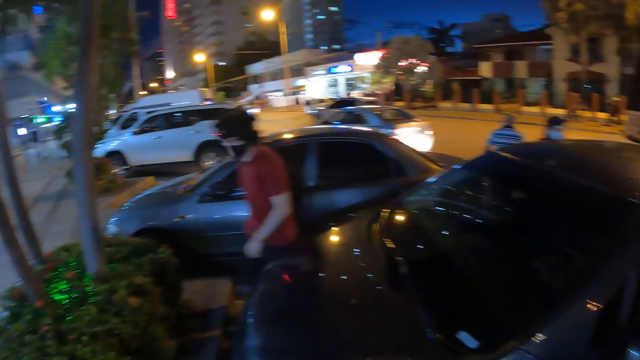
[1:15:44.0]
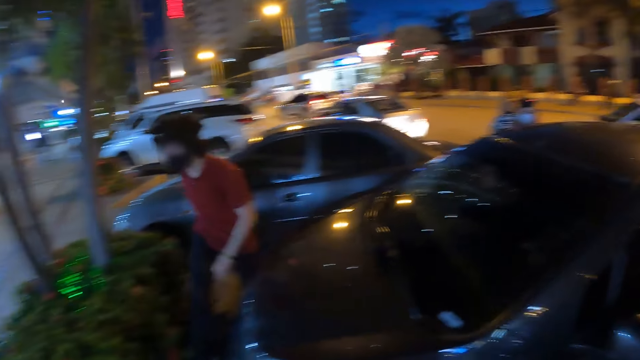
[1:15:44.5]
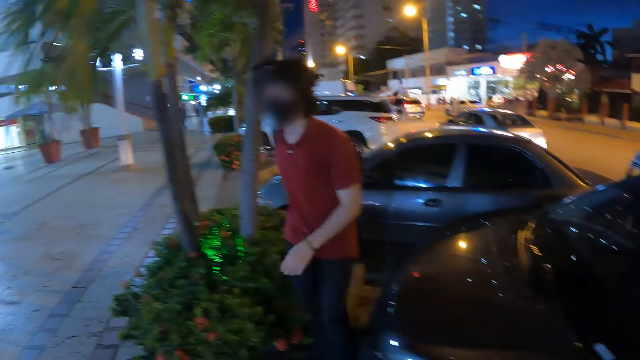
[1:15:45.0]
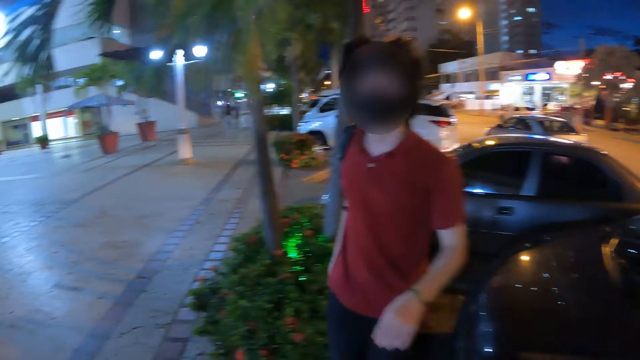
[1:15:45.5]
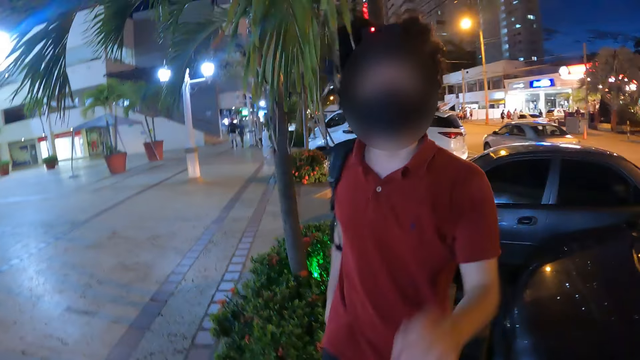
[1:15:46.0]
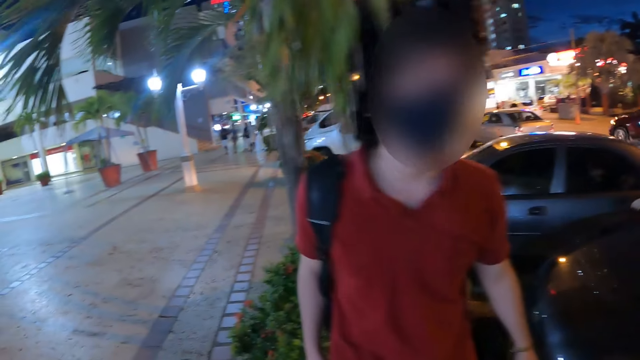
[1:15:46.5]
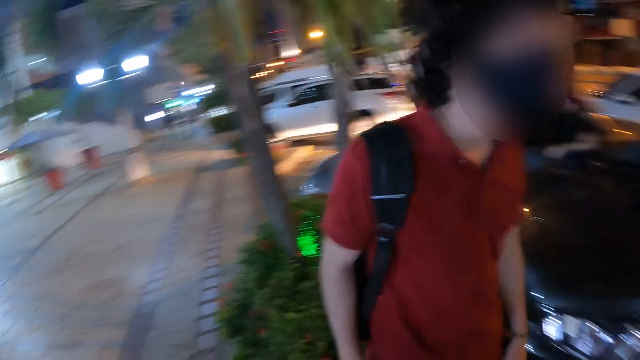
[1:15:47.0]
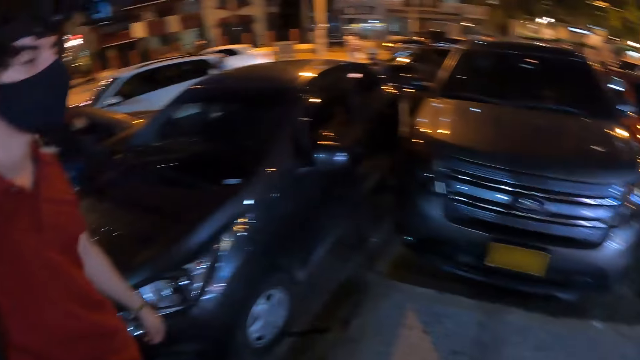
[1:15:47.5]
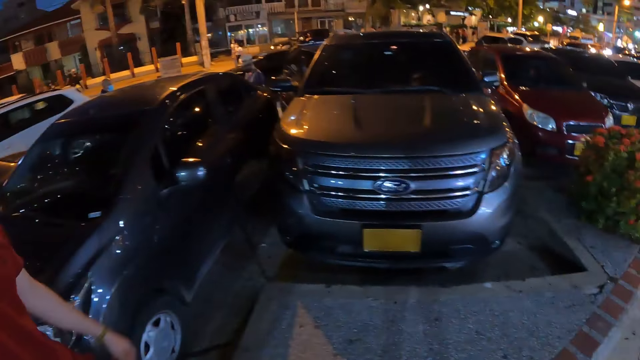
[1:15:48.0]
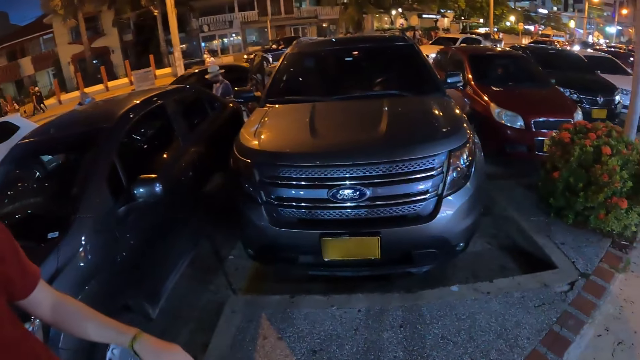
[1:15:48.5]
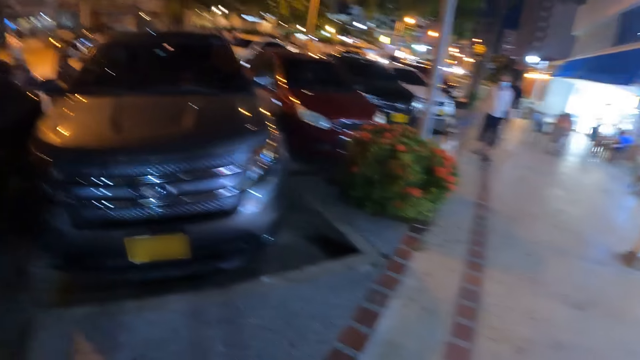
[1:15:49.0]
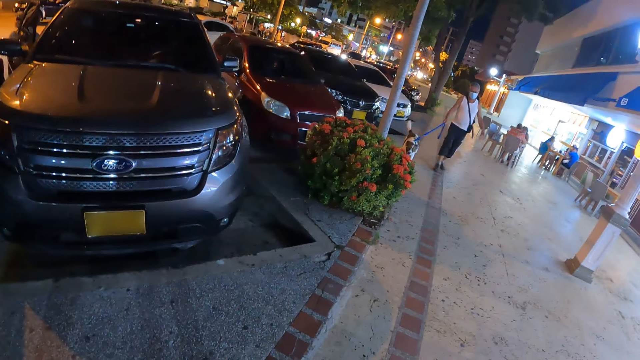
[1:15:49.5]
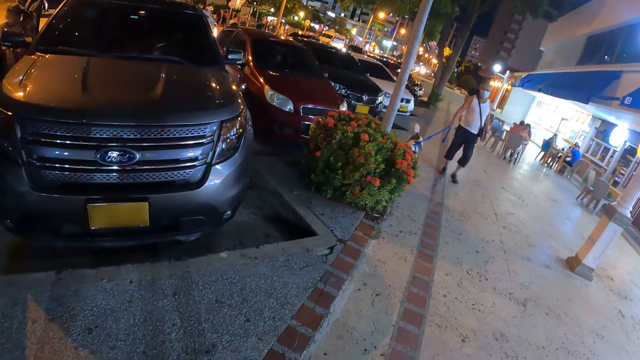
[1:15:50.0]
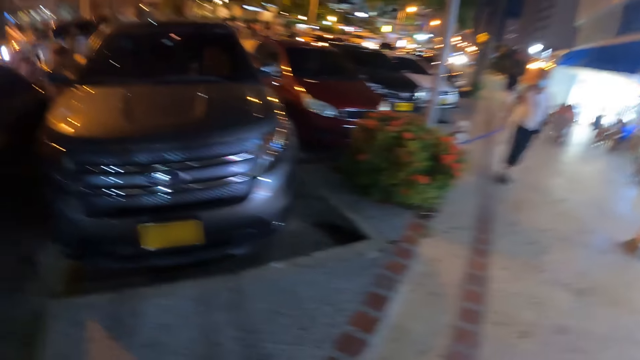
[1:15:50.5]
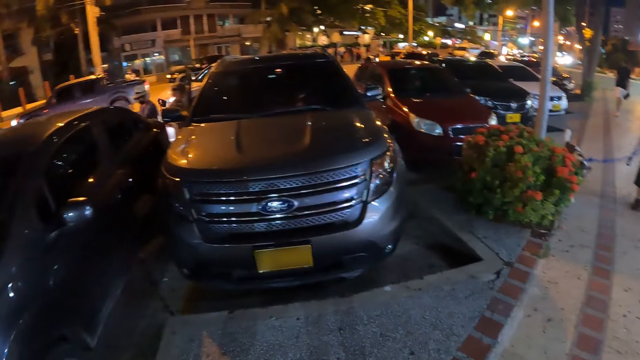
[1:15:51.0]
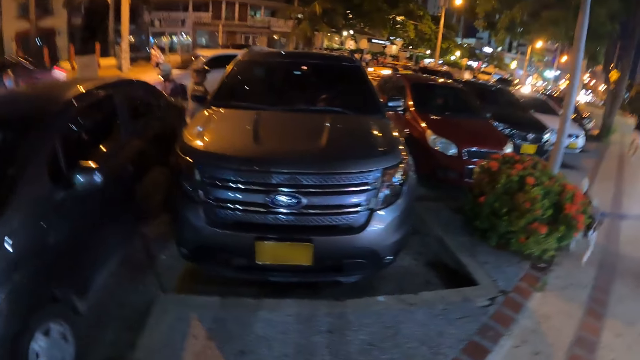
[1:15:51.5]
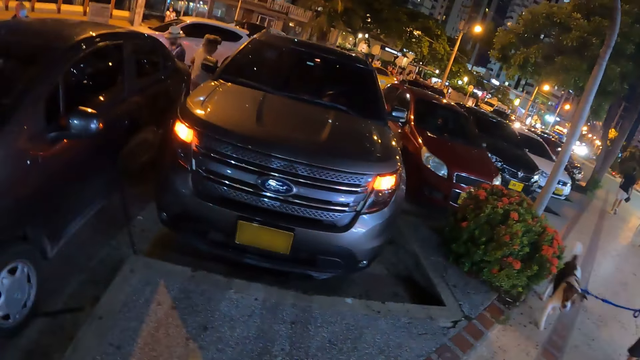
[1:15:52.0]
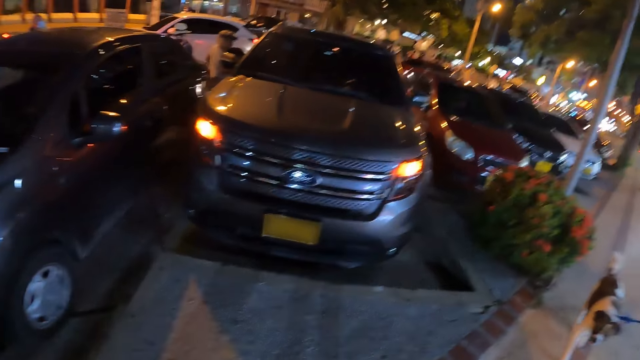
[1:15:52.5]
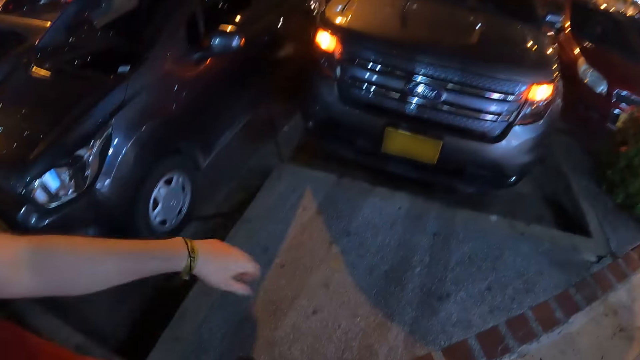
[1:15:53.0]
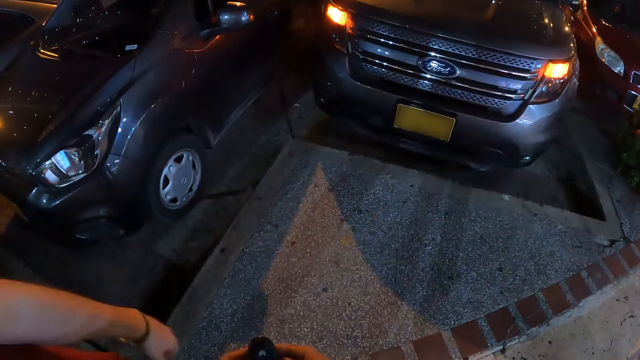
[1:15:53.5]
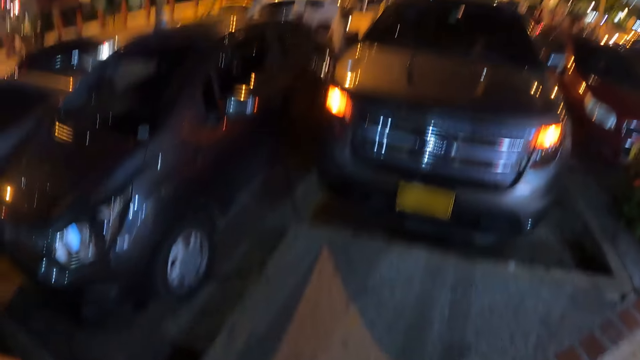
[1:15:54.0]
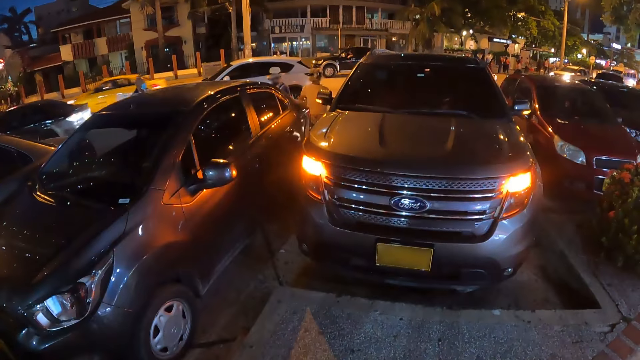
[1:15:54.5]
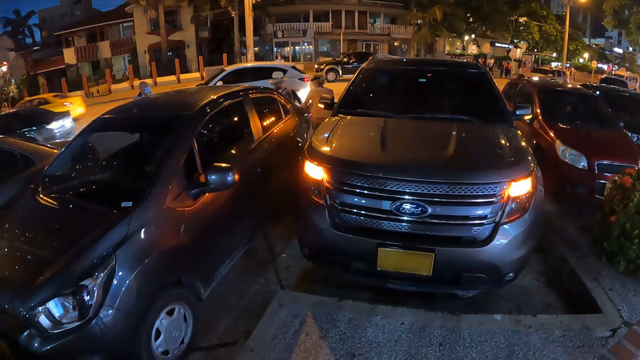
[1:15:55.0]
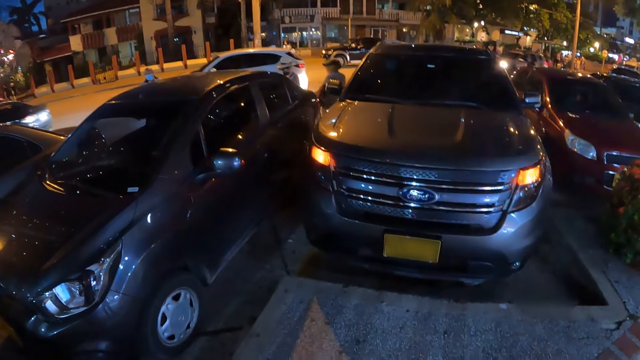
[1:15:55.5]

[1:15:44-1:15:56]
The camera wearer looks around a man. The man walks with a dog on a leash in his right hand.

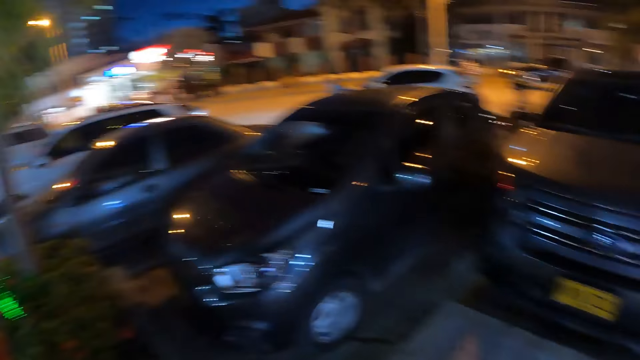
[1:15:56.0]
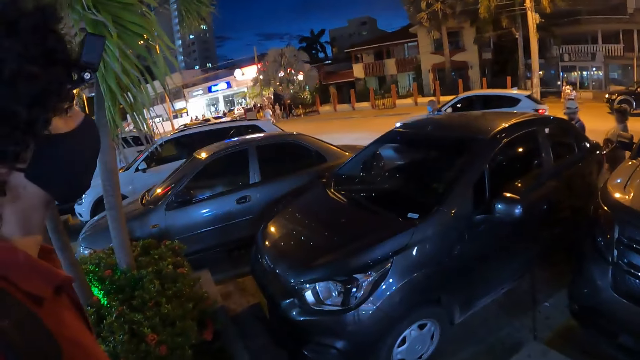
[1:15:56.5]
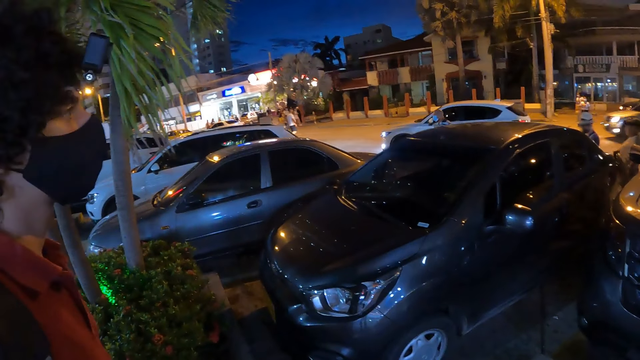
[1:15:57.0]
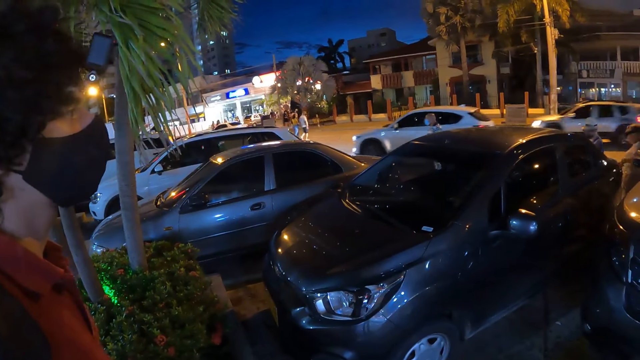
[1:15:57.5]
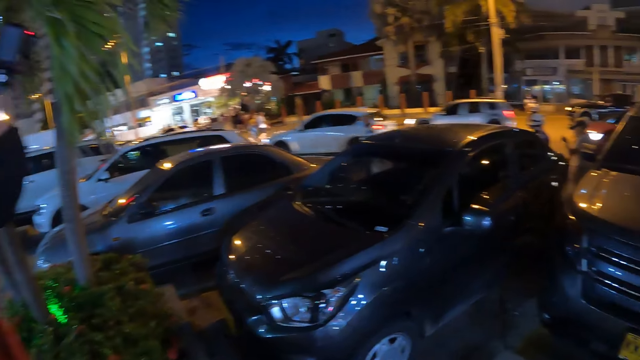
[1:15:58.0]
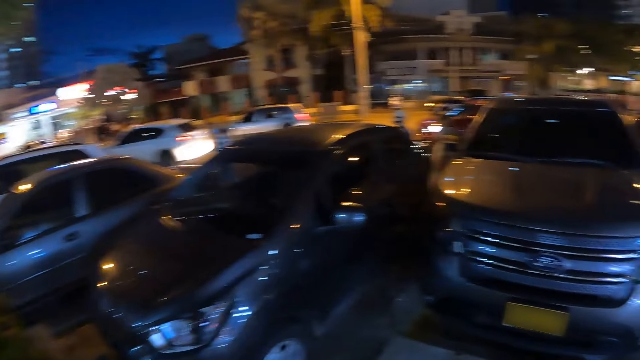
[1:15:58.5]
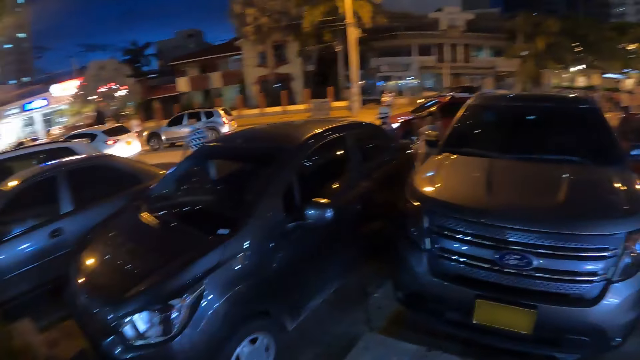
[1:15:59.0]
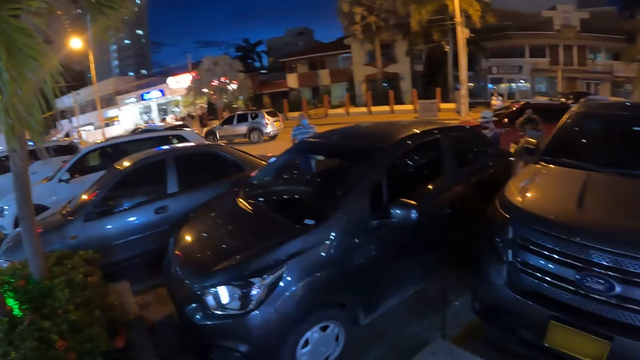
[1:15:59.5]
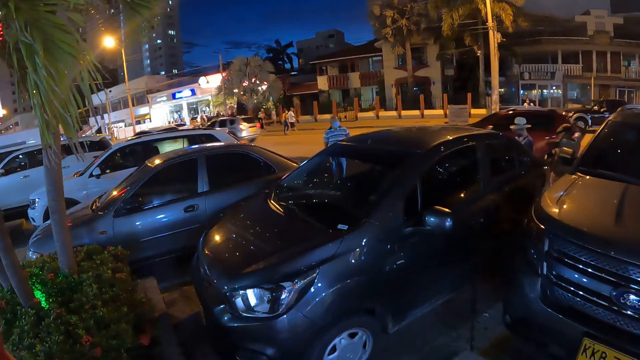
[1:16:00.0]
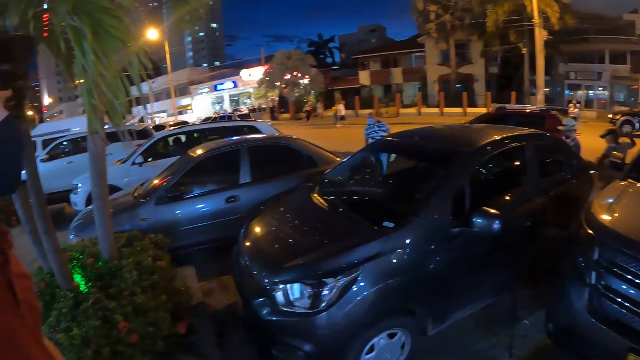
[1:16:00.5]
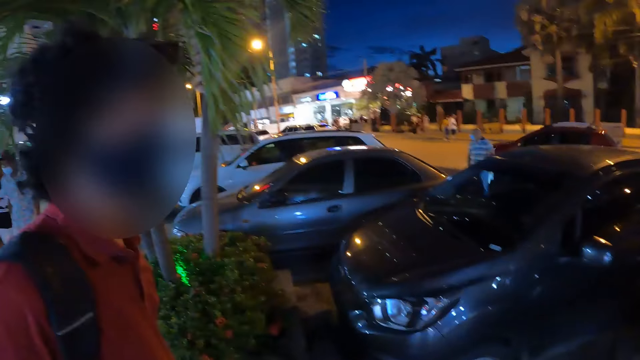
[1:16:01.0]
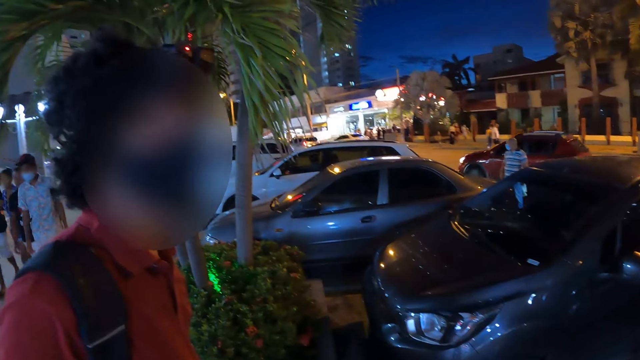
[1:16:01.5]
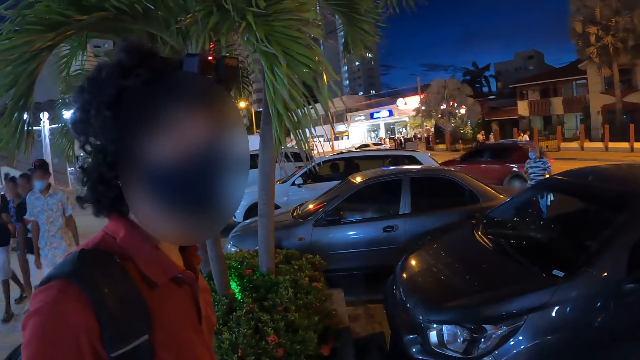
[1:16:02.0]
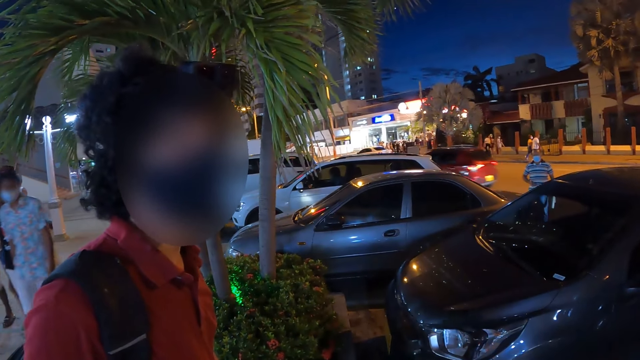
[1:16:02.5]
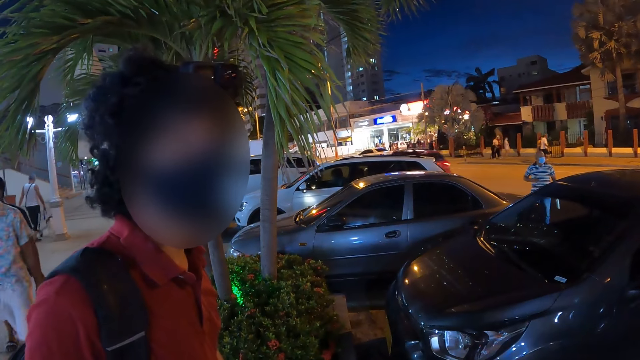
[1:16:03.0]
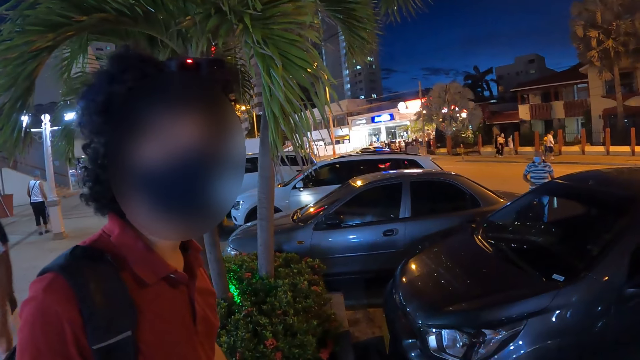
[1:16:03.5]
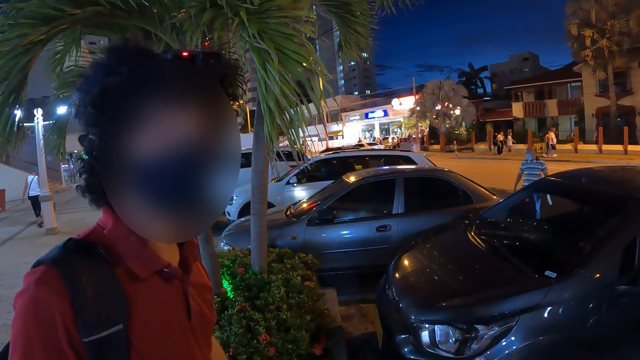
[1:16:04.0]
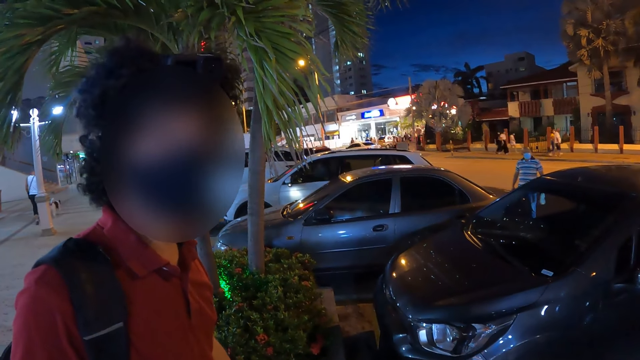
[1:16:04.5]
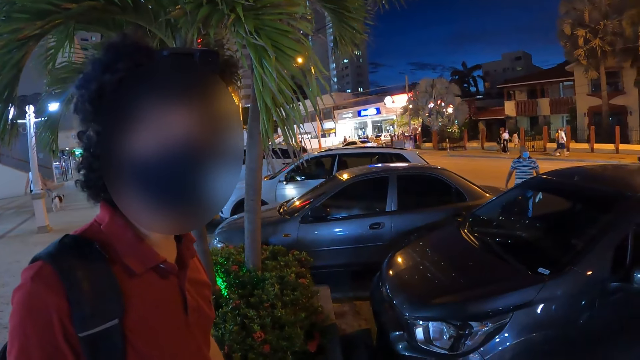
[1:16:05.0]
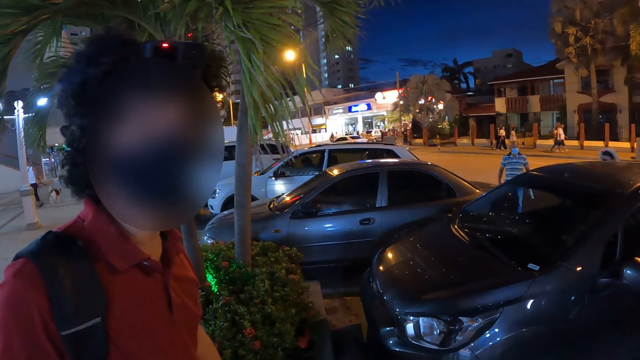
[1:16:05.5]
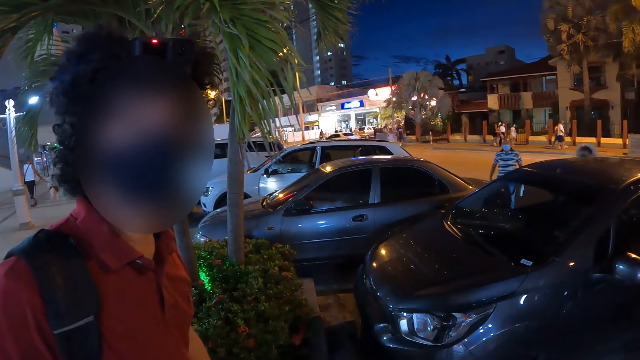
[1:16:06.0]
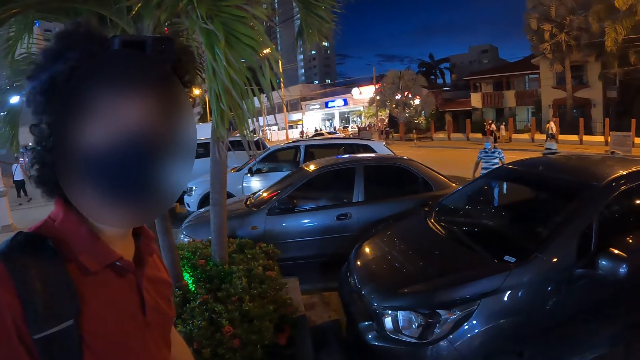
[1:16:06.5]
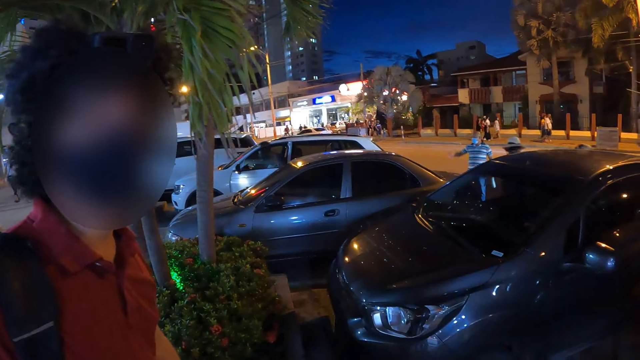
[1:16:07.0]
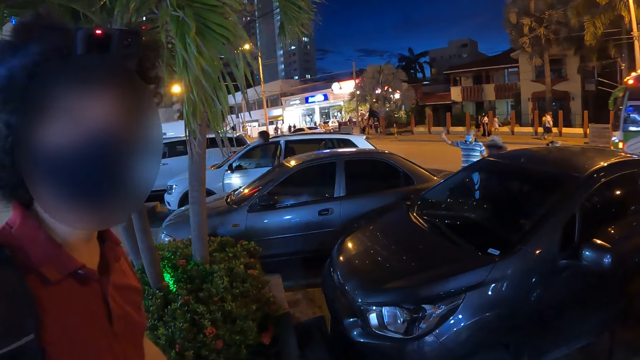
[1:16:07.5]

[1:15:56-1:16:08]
The camera wearer converses with the man.
